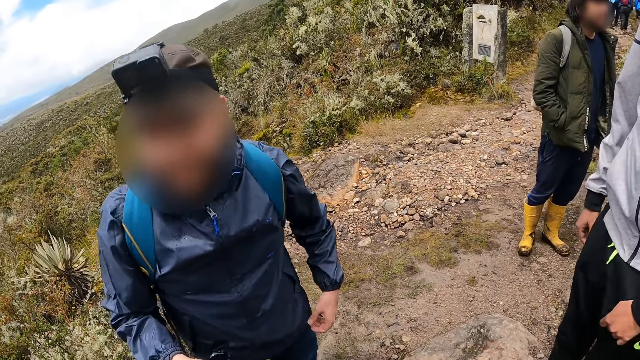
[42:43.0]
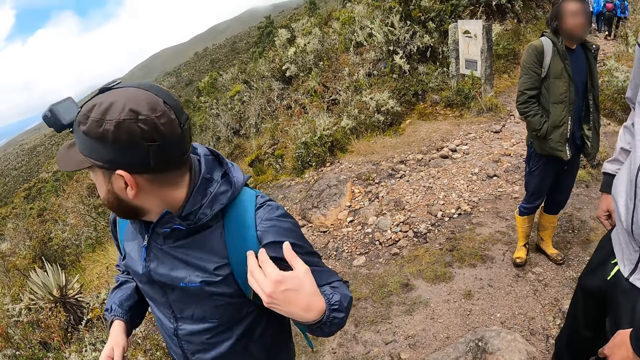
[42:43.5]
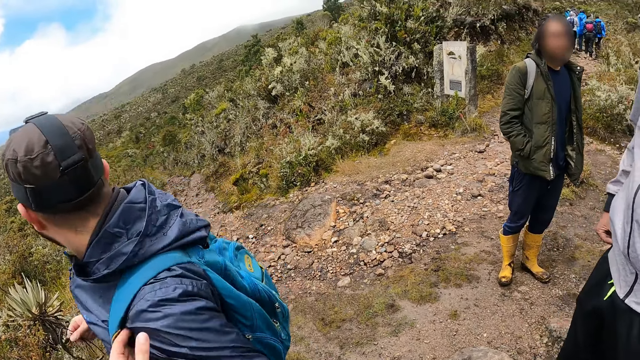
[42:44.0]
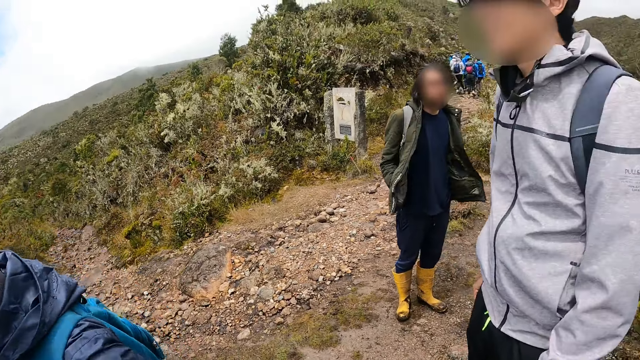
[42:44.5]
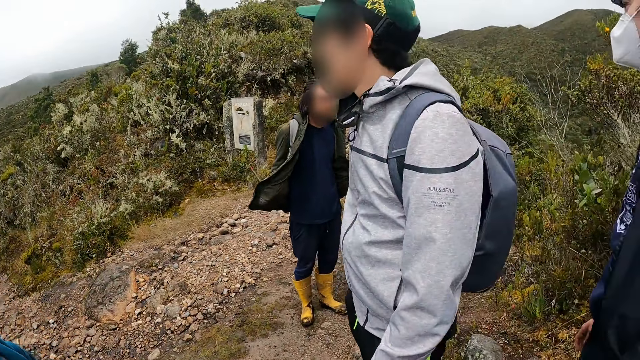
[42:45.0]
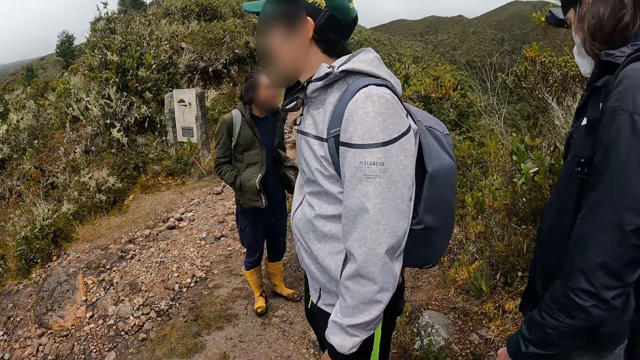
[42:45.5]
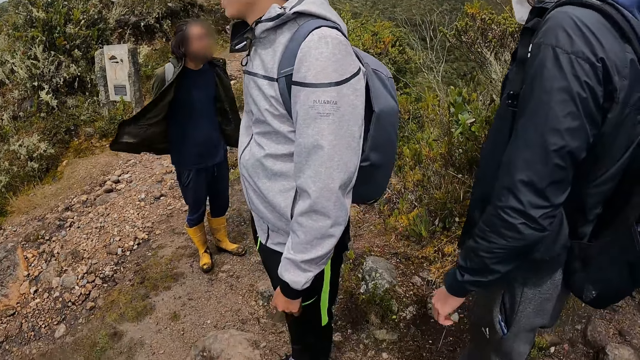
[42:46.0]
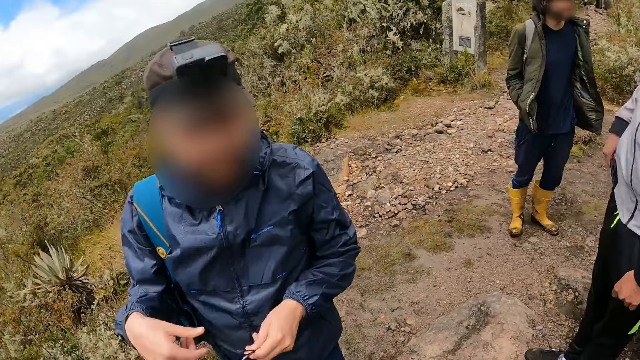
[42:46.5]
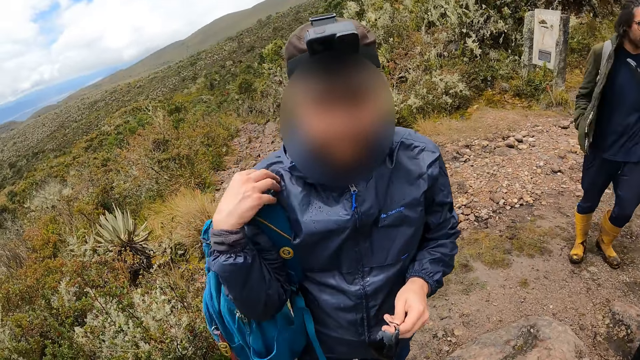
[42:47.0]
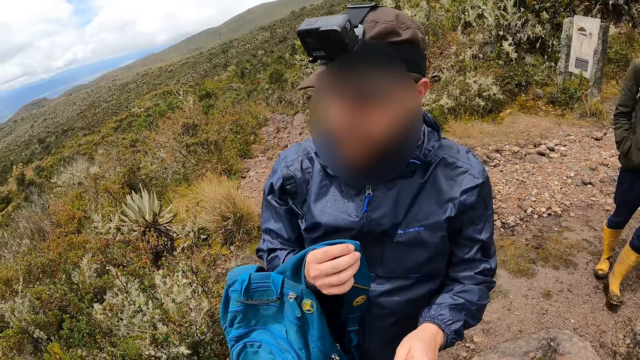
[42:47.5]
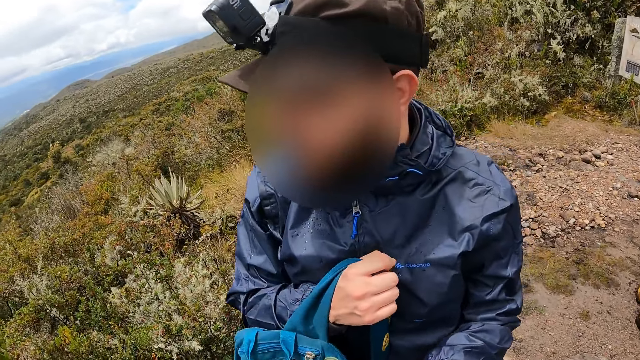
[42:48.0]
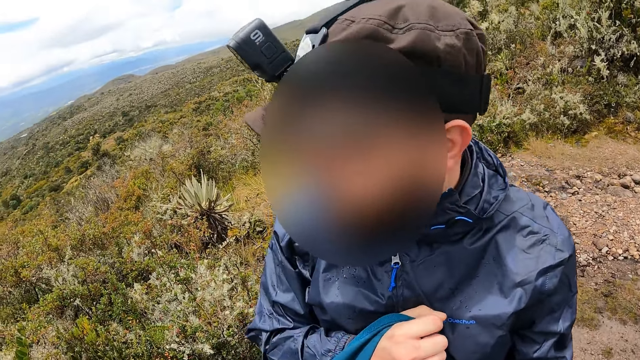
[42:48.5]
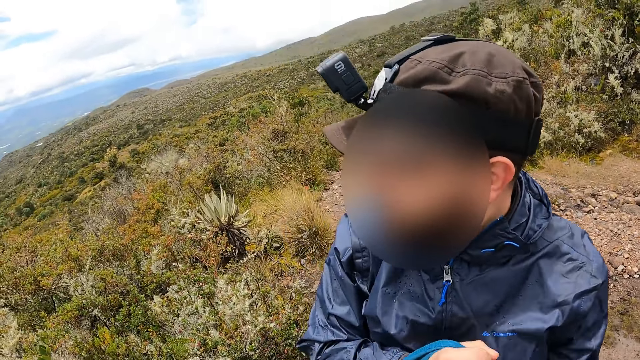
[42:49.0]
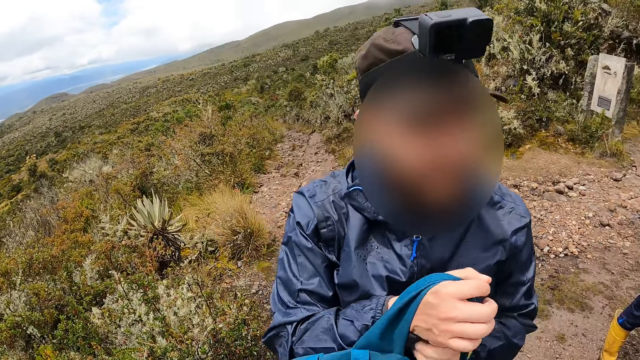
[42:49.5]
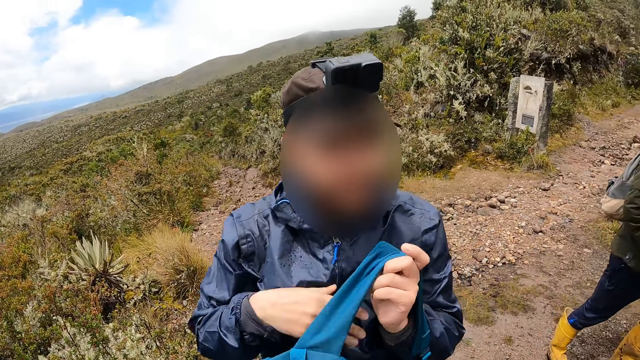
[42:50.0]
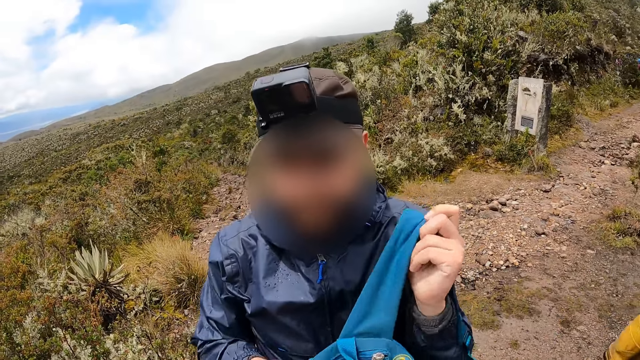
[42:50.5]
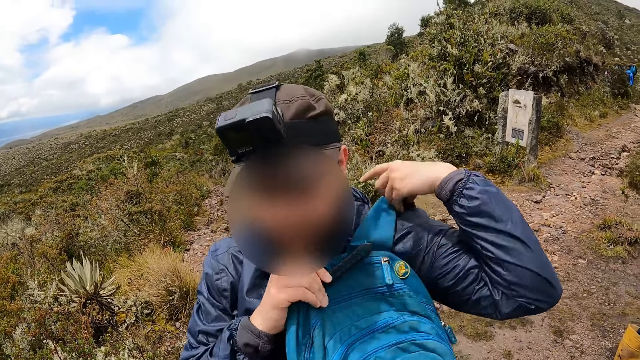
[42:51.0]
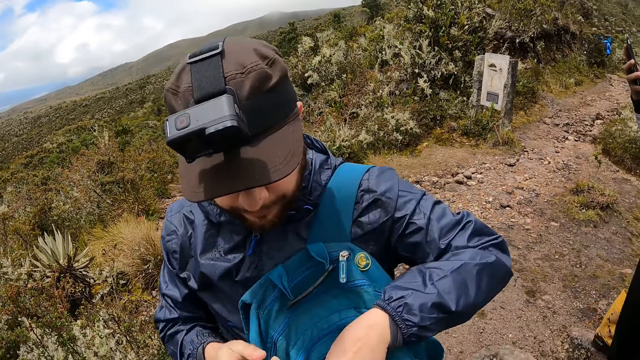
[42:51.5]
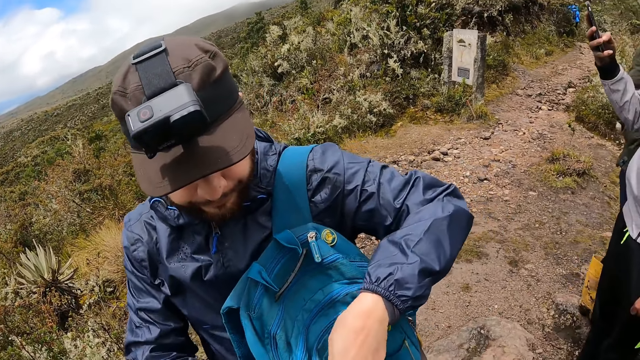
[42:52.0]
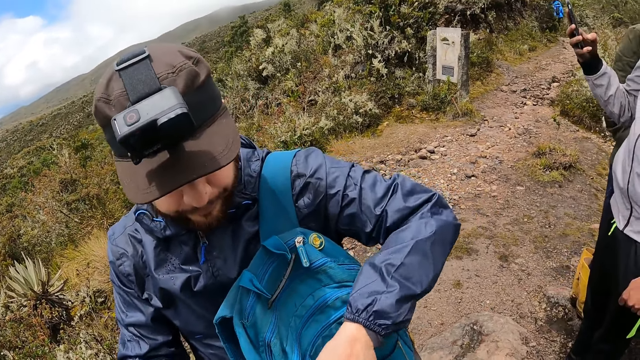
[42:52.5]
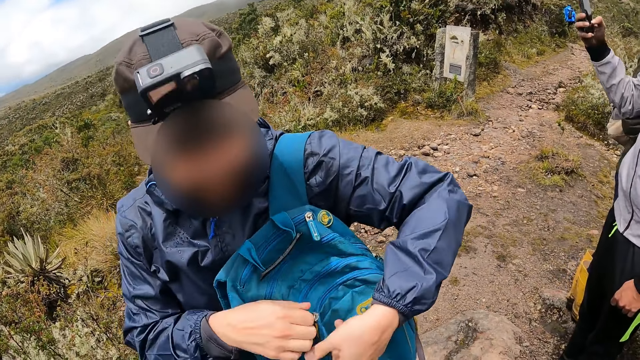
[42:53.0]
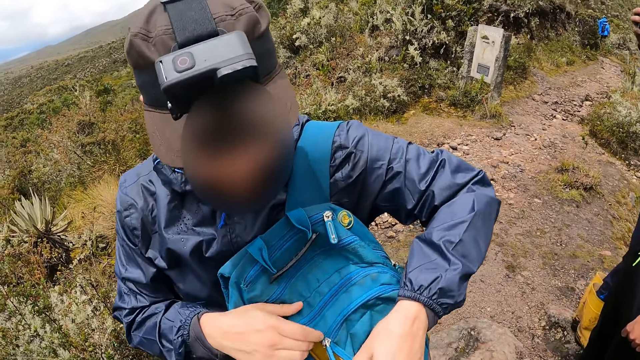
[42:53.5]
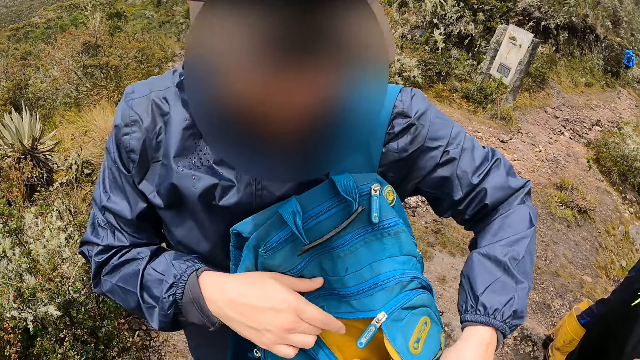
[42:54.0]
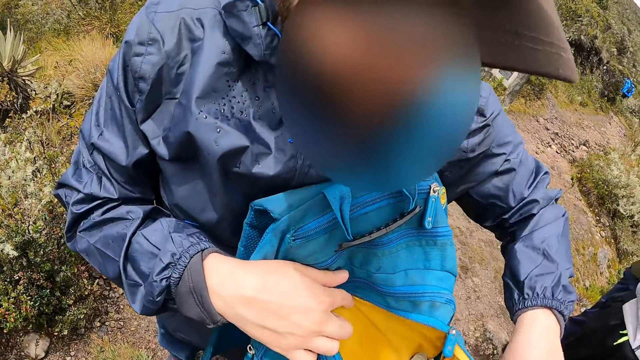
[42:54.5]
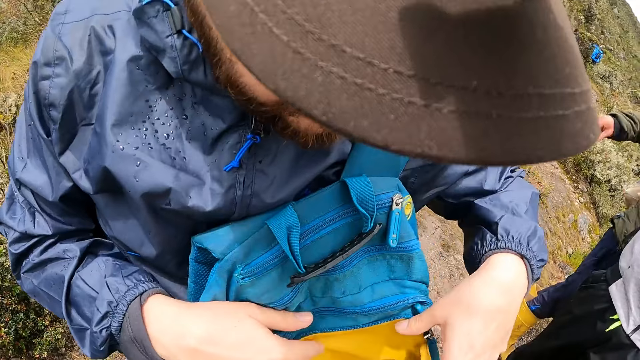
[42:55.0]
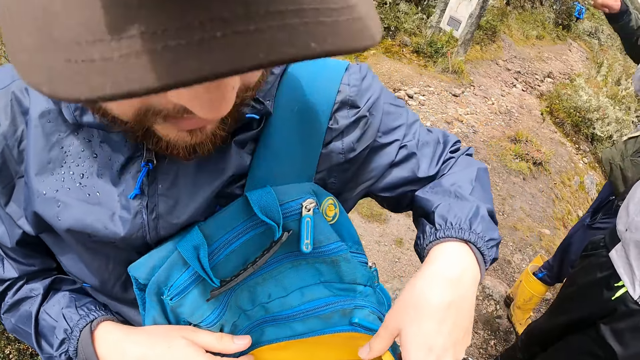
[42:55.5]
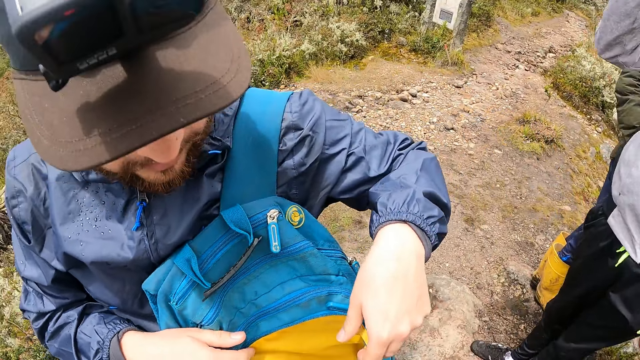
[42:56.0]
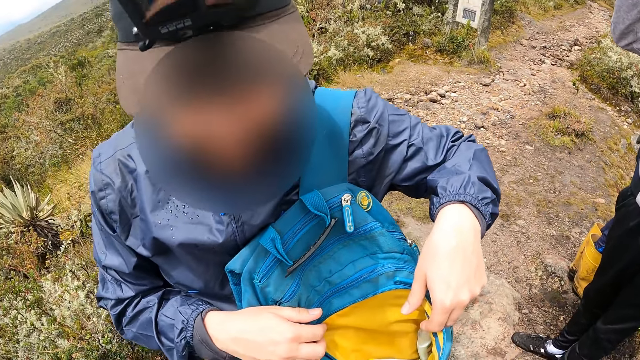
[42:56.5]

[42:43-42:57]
The man removes a bag from his shoulders with his right hand. The man places the bag on his shoulder with his left hand. The man unzips the bag with both hands.

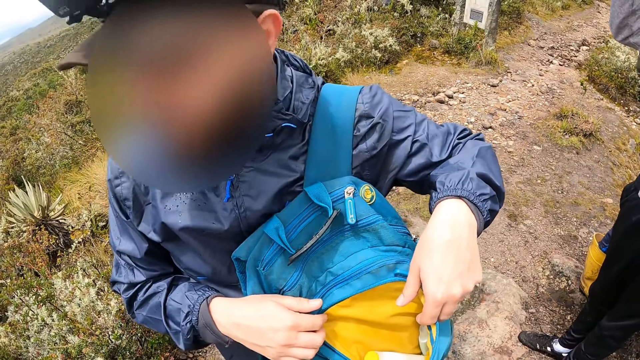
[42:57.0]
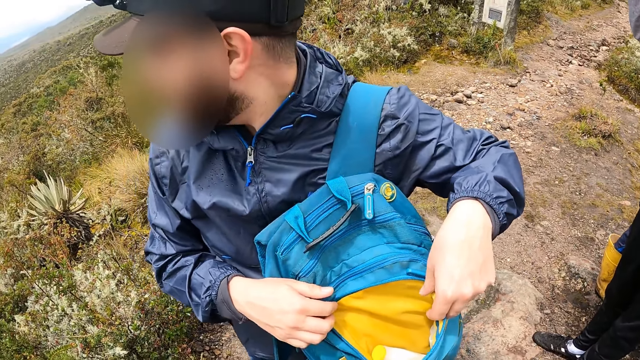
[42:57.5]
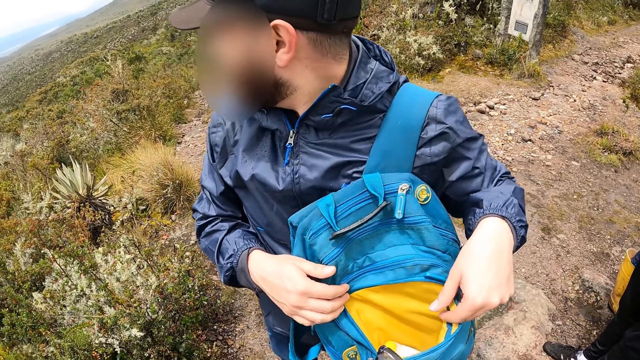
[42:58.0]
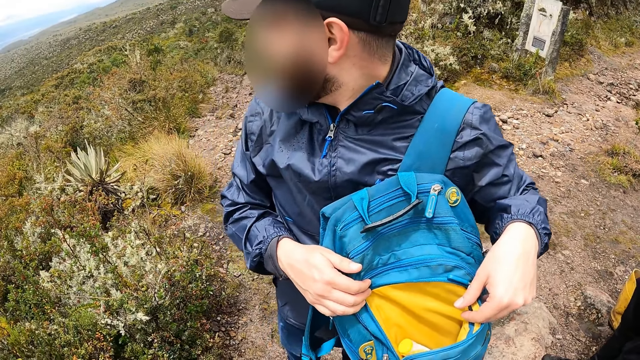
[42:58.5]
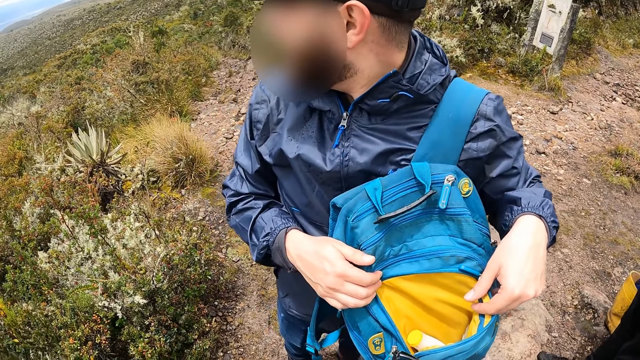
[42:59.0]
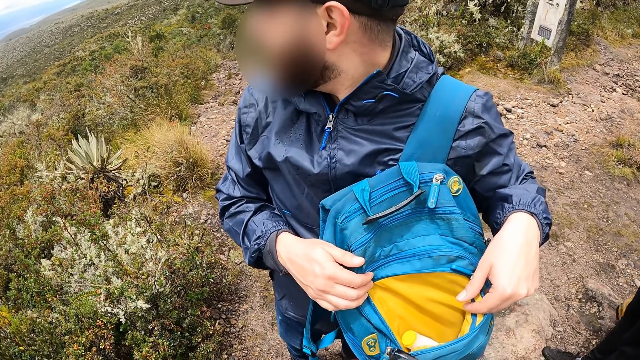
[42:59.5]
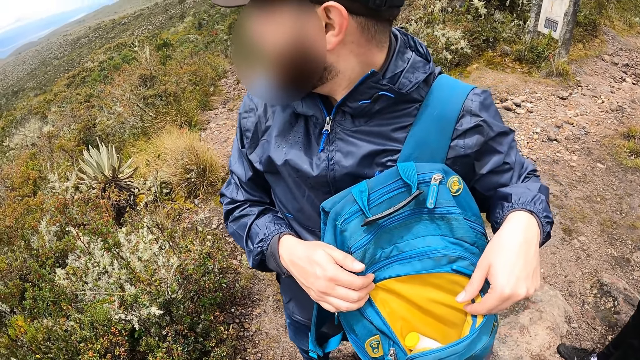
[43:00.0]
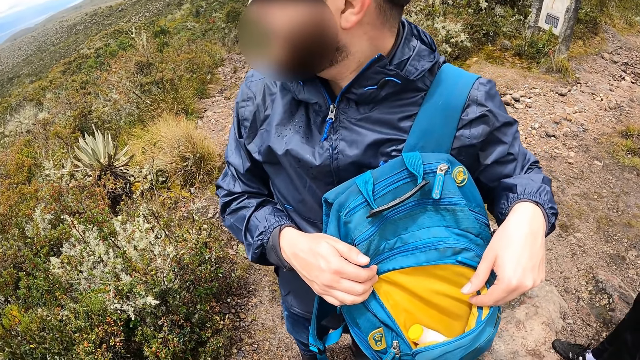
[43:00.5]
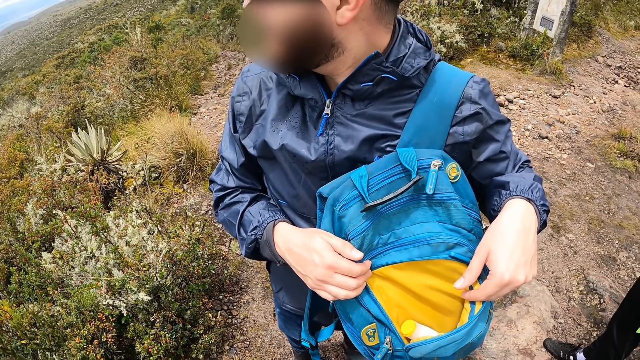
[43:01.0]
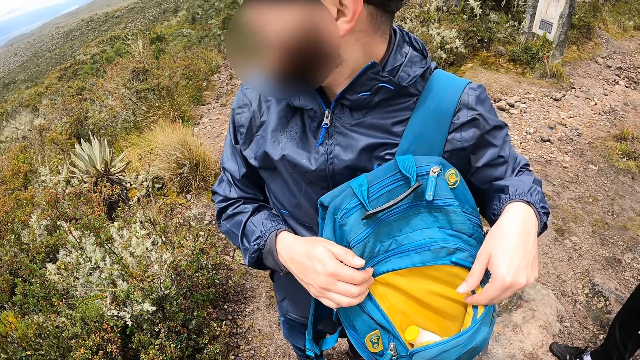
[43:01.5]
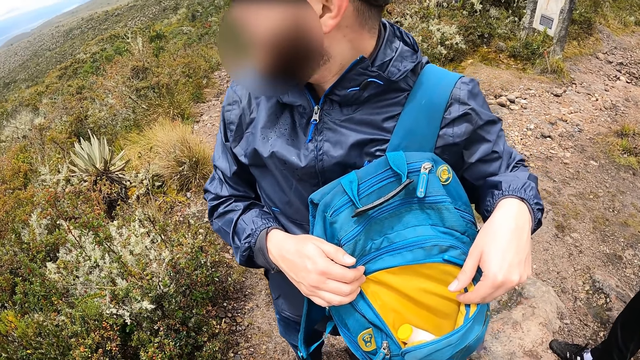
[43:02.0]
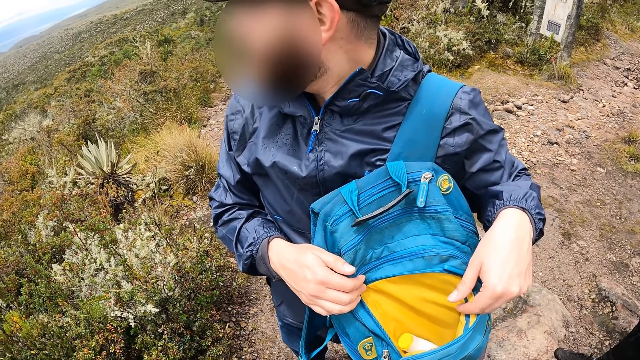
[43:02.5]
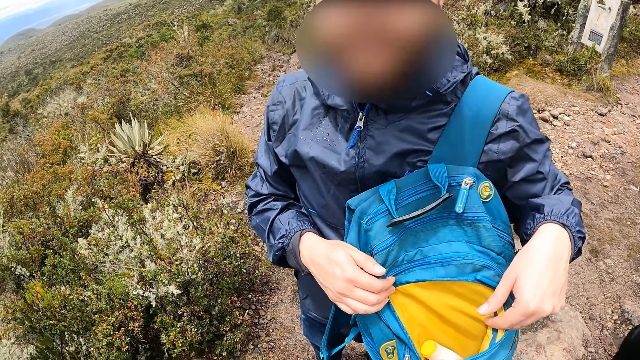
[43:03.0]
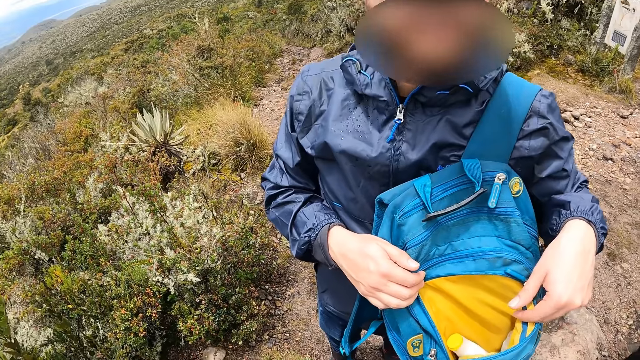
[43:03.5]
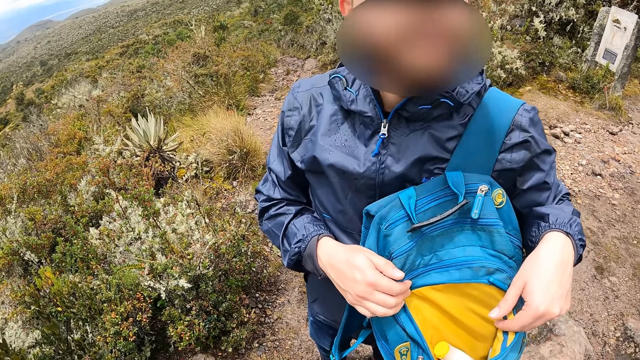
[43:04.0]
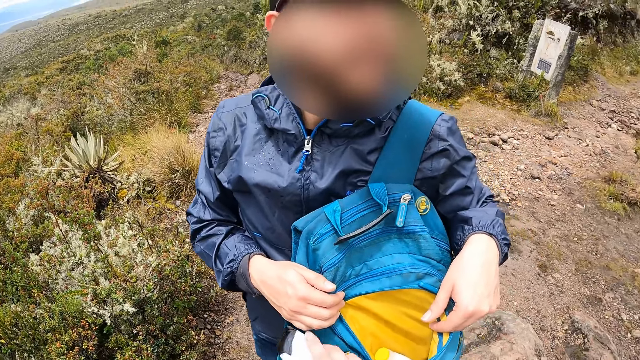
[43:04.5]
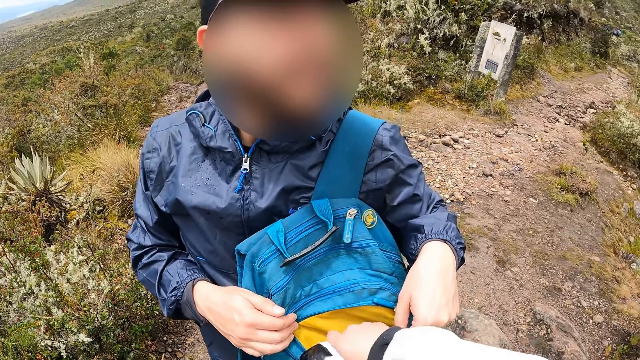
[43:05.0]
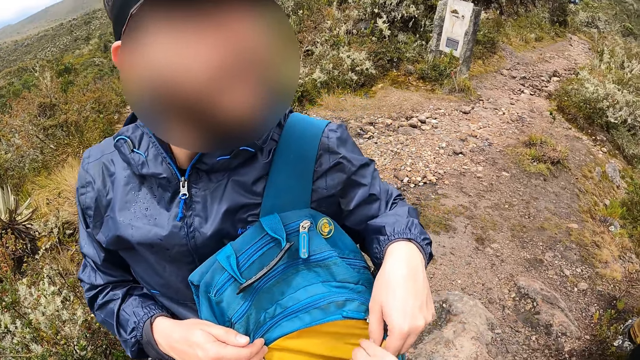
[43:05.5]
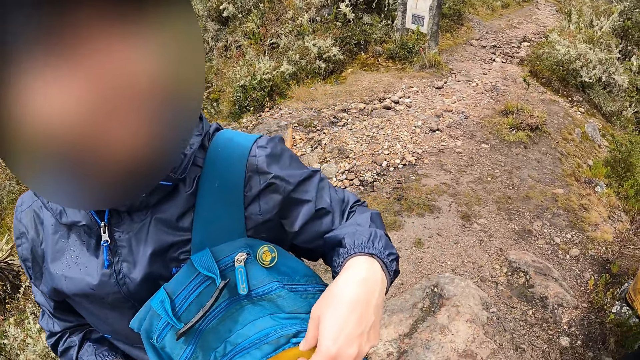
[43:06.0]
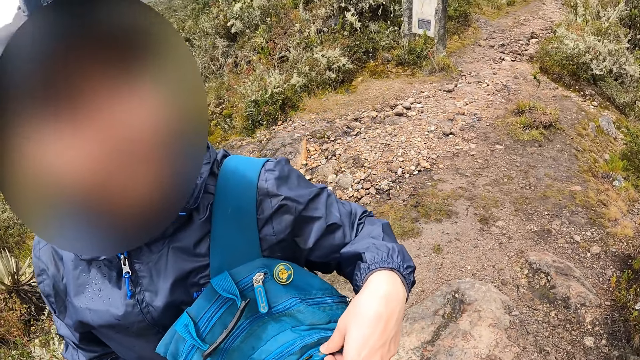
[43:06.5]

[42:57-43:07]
The camera wearer holds a pair of glasses in both hands. They put the charger in the bag.
